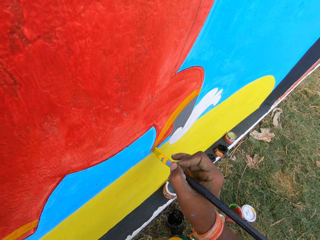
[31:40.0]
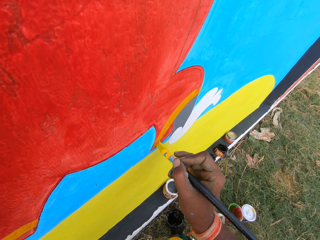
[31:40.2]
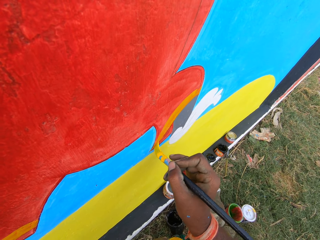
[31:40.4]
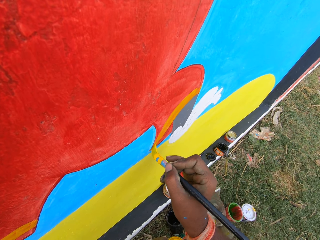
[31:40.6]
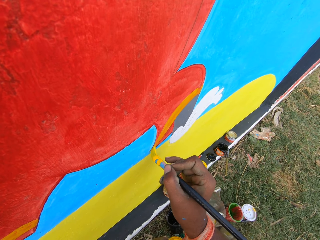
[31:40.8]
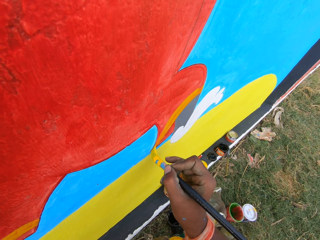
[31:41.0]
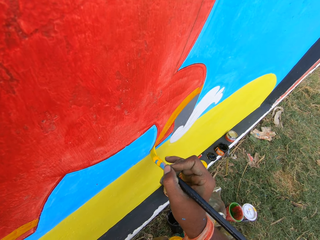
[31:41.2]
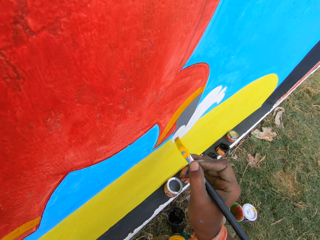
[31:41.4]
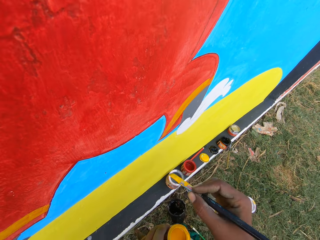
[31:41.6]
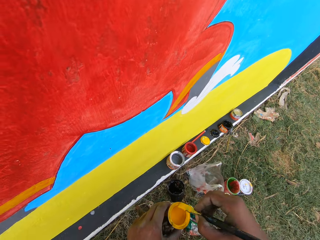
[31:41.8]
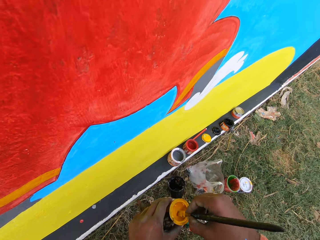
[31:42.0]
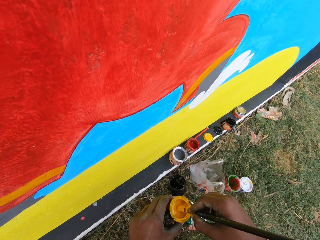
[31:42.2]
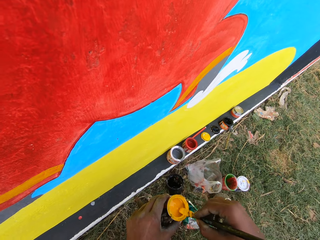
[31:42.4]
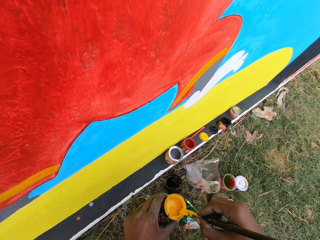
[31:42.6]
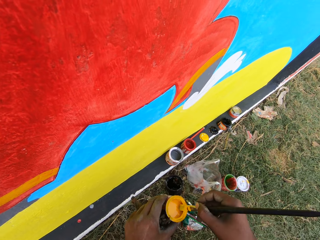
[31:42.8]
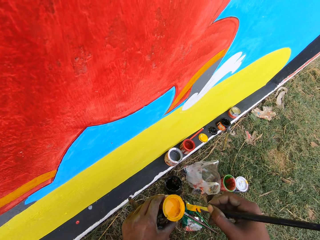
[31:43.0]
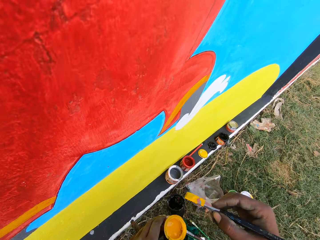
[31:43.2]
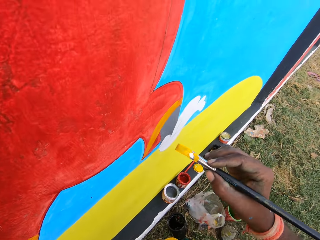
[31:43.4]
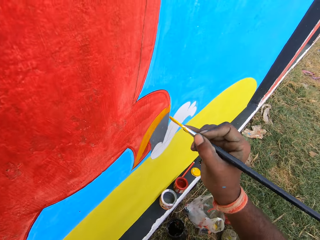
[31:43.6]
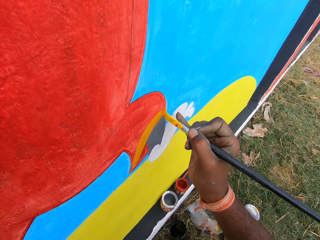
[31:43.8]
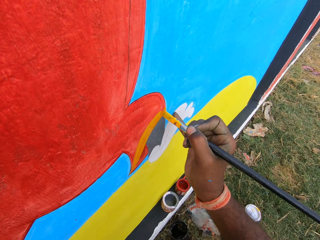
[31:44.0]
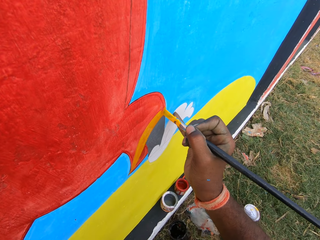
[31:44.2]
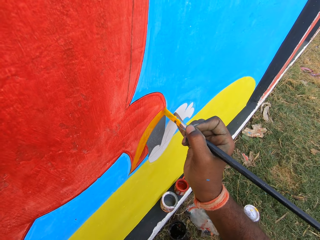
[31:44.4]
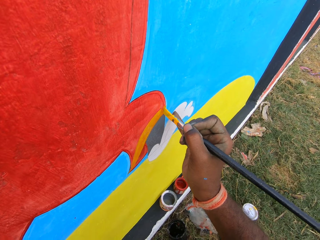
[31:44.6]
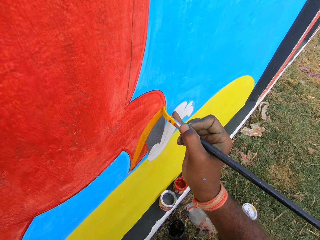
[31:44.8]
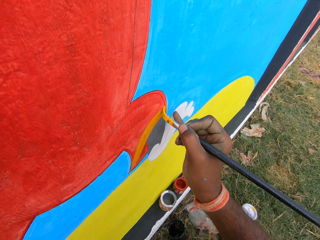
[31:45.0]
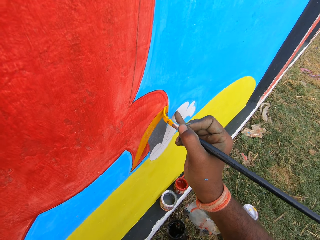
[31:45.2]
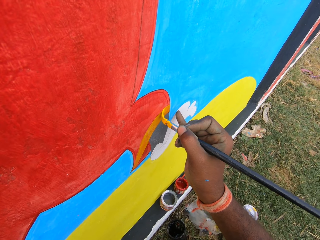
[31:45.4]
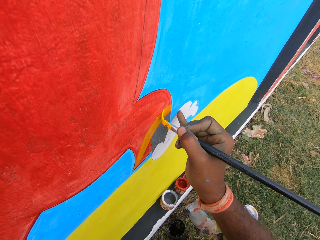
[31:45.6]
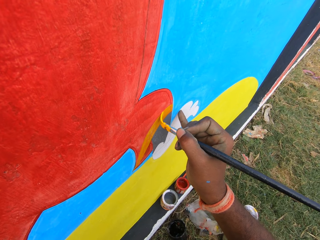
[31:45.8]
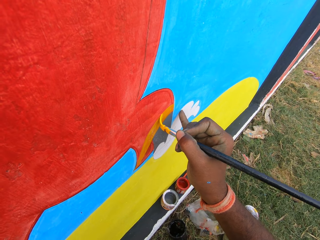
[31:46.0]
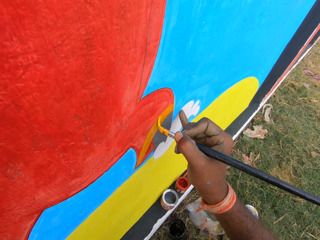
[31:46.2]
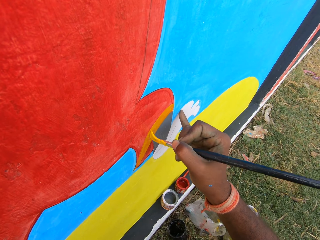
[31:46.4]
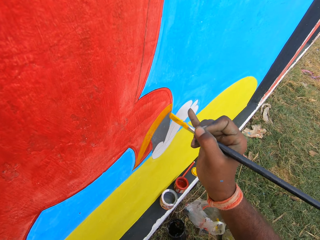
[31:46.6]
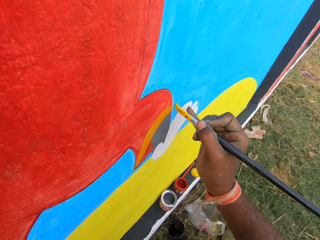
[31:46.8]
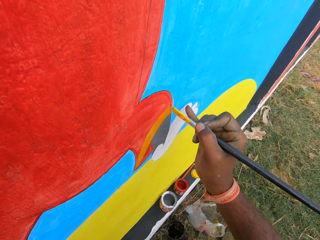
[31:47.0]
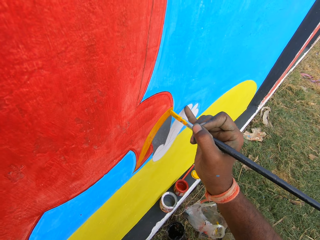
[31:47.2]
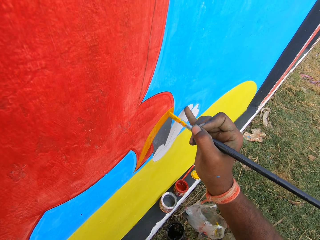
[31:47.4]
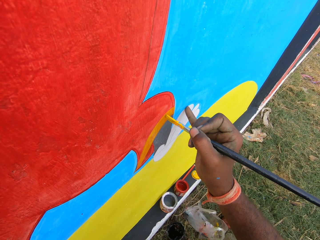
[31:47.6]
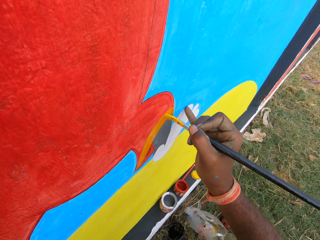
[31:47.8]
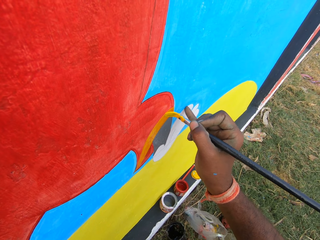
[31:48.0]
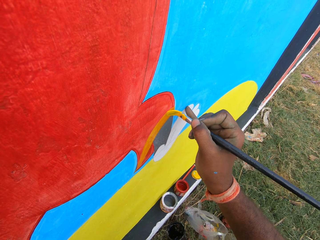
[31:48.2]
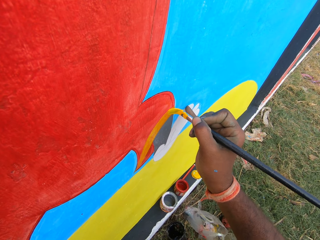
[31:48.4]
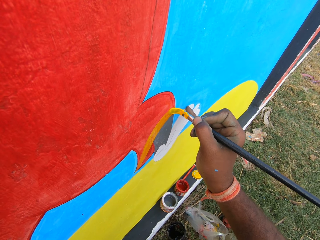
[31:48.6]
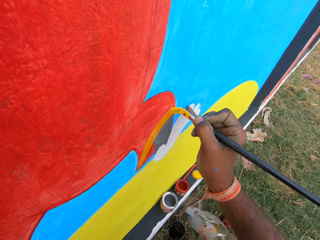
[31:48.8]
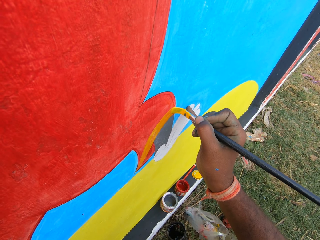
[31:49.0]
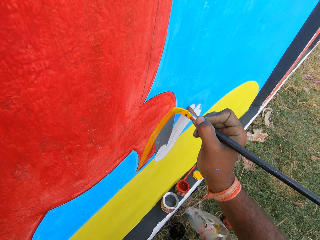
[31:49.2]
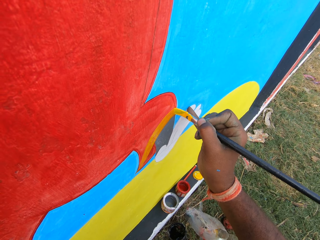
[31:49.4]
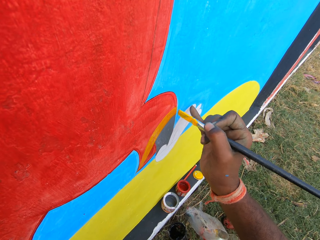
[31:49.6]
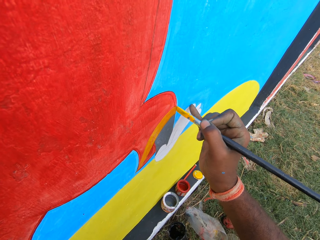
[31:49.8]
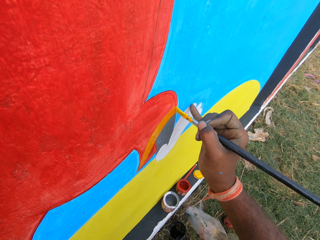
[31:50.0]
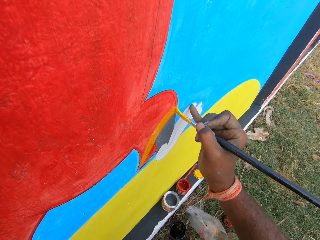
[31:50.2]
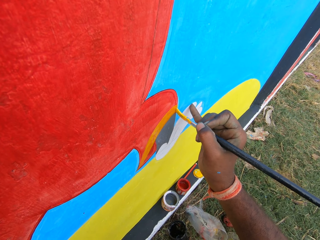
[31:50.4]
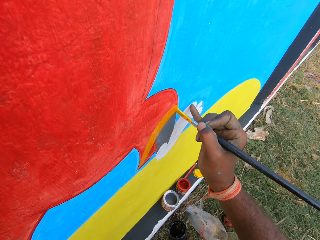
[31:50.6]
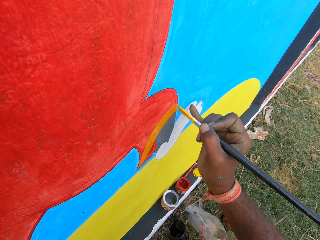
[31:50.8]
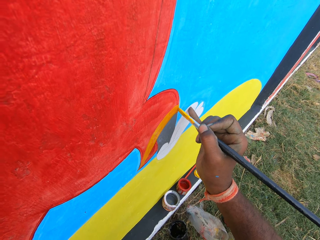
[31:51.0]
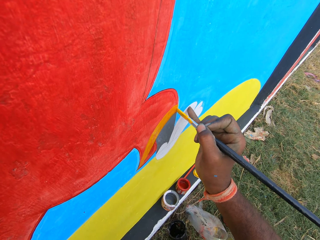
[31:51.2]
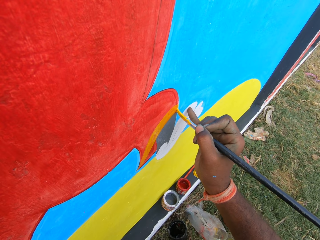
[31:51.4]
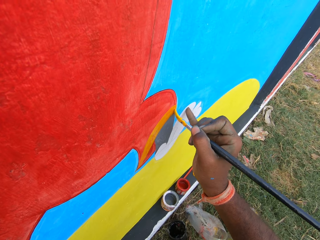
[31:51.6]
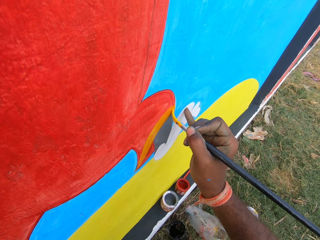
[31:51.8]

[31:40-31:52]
The camera wearer dips the brush into the paint can. They paint the wall with the painting brush.

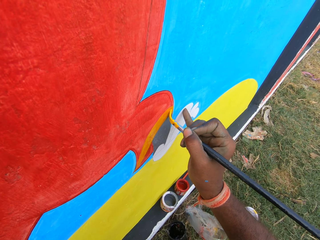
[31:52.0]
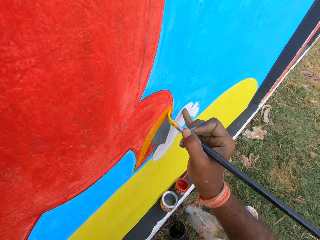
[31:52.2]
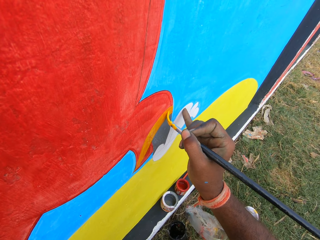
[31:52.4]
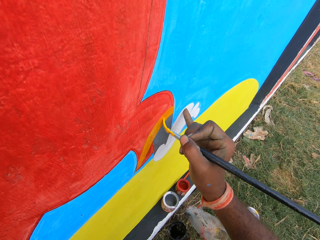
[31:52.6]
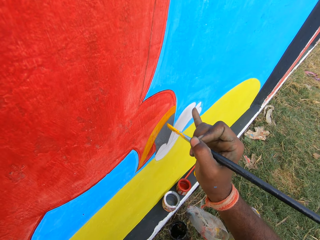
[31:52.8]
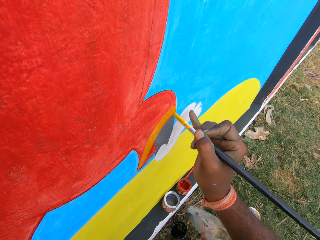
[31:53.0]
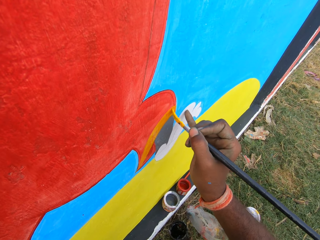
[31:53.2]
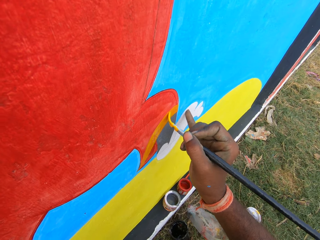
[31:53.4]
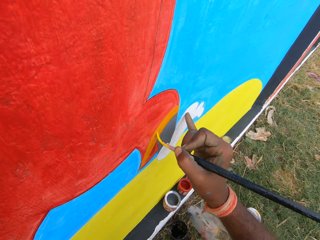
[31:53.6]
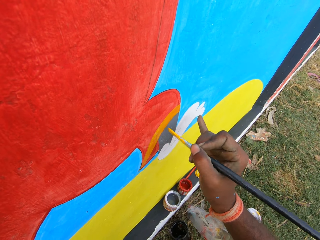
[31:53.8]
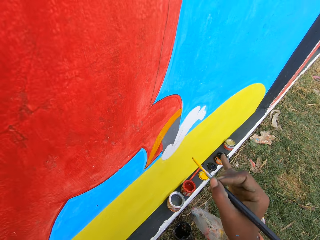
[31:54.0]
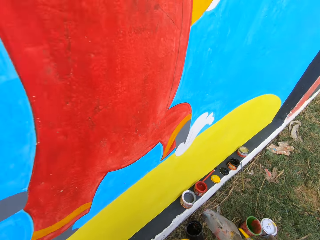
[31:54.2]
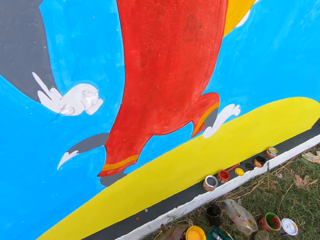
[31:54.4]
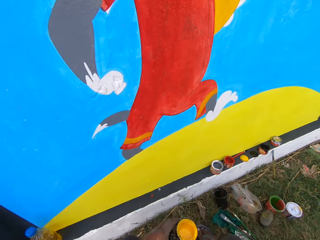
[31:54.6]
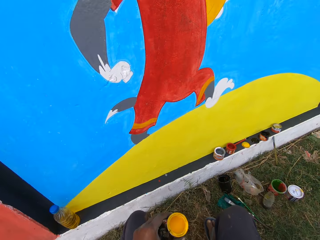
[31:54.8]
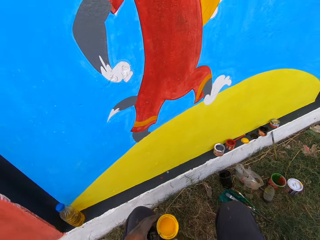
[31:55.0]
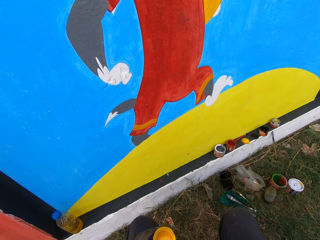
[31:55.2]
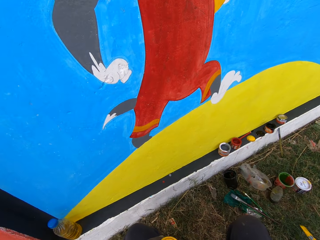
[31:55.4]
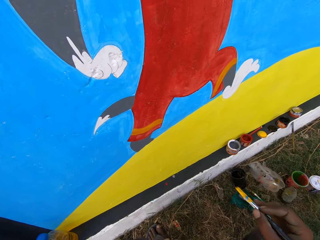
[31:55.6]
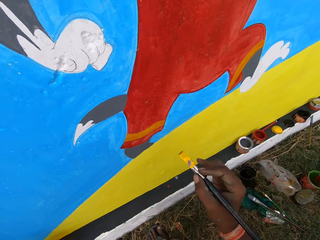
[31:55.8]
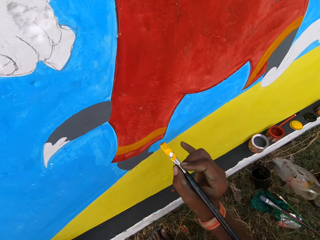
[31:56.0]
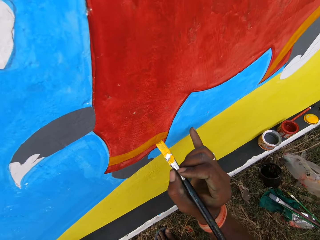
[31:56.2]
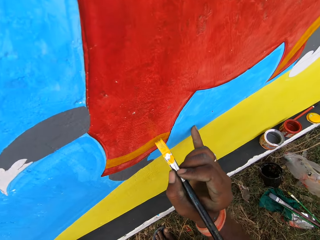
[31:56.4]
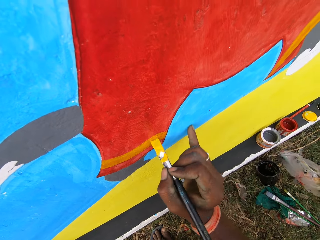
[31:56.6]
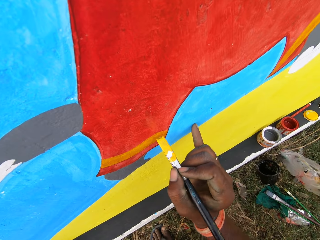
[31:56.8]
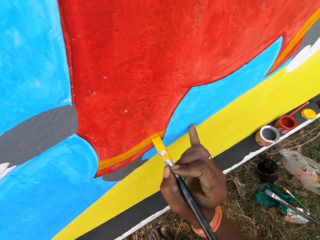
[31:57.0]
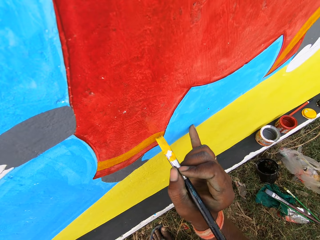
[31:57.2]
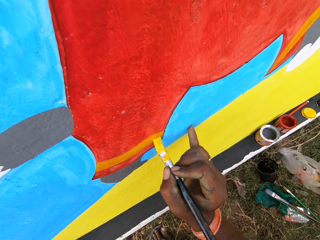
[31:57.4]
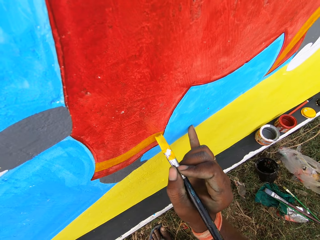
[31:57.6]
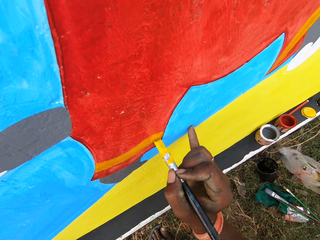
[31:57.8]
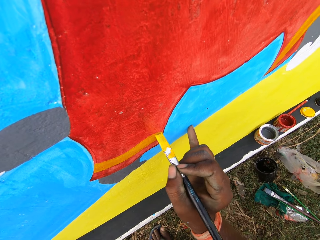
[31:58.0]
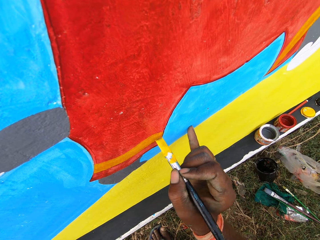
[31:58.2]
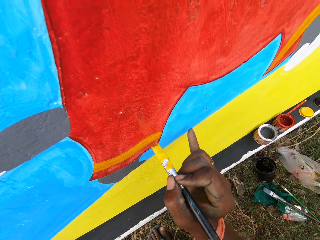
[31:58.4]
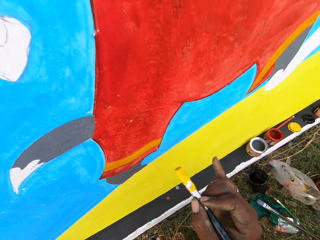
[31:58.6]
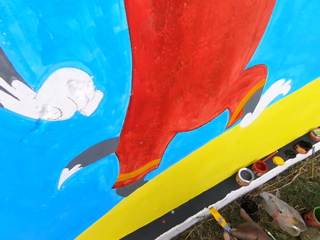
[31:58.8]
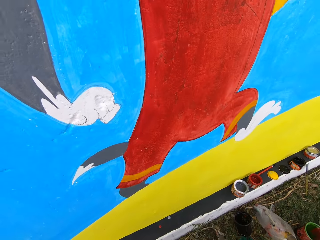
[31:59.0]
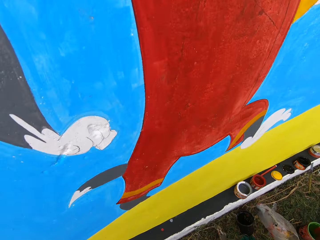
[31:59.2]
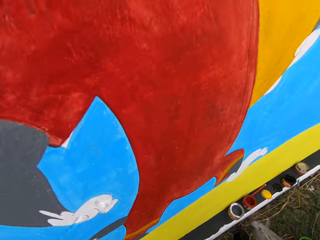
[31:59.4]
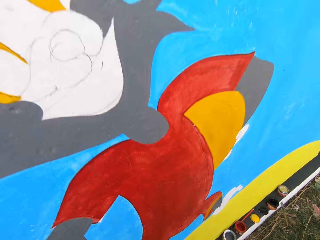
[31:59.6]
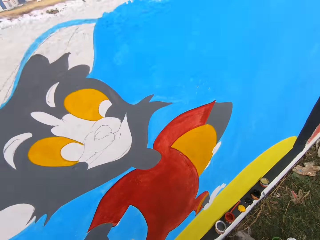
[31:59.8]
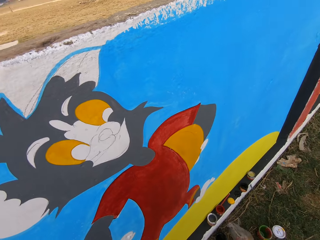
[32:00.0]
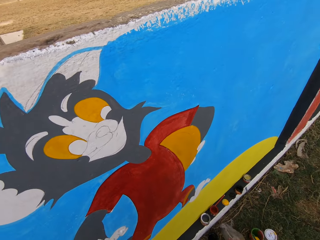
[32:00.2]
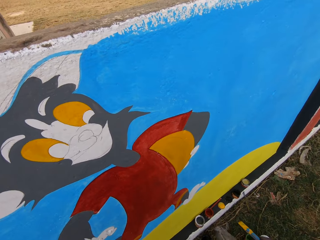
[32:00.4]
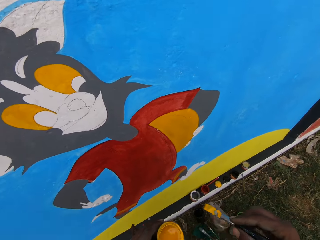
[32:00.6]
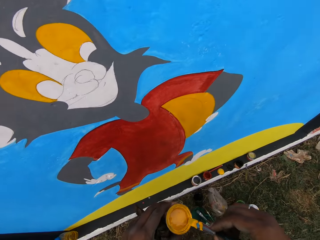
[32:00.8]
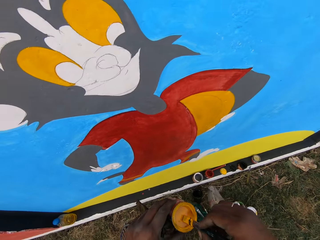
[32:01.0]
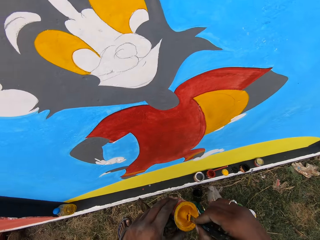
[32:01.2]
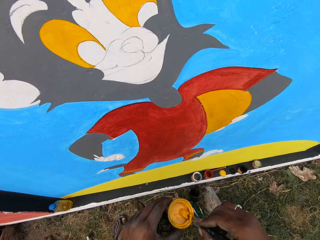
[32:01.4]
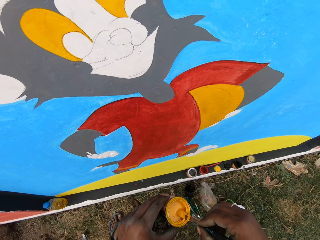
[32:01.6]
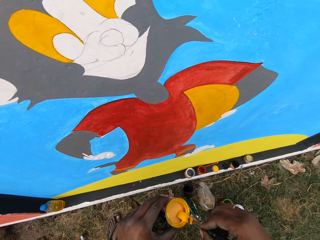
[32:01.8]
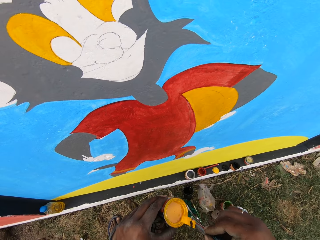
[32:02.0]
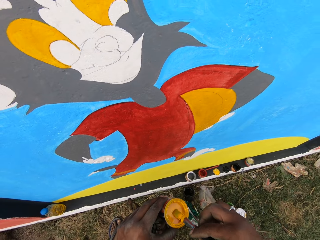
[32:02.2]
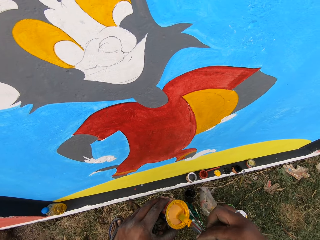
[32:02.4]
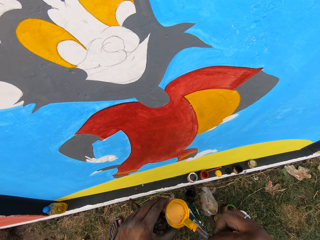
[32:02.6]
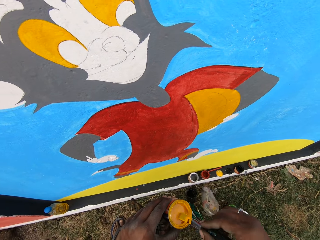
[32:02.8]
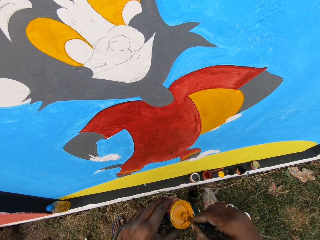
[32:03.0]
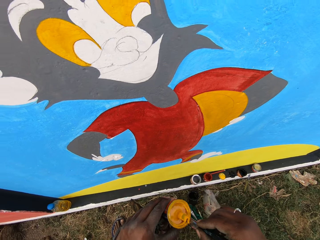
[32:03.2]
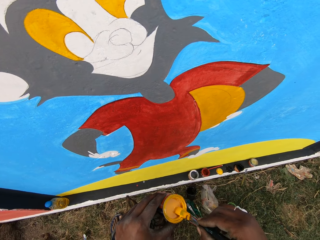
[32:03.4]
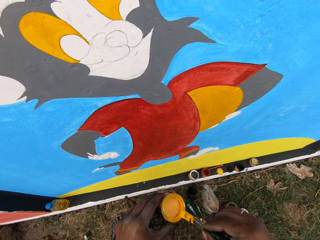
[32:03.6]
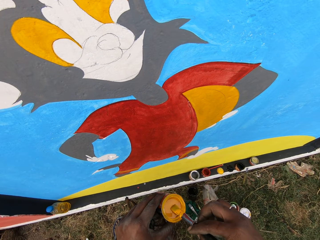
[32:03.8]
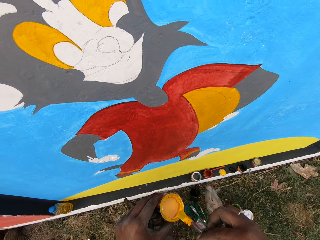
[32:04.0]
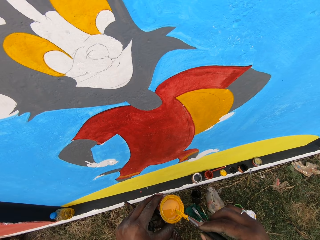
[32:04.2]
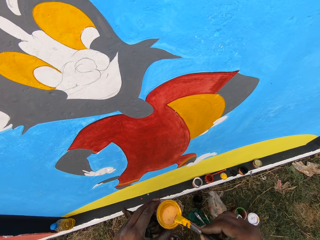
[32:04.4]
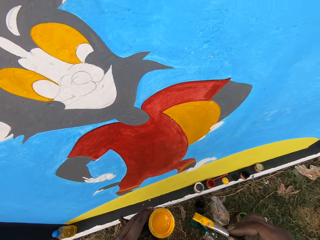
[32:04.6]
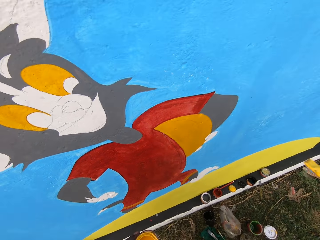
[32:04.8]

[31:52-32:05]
The camera wearer paints on the wall with a brush. They dip the brush into the paint can.
